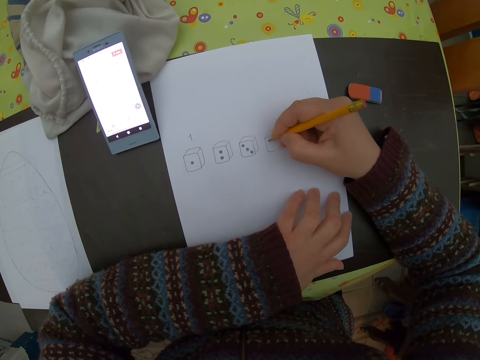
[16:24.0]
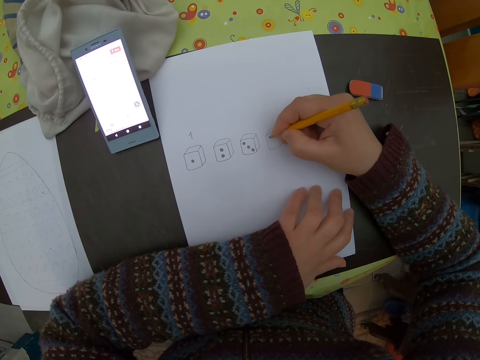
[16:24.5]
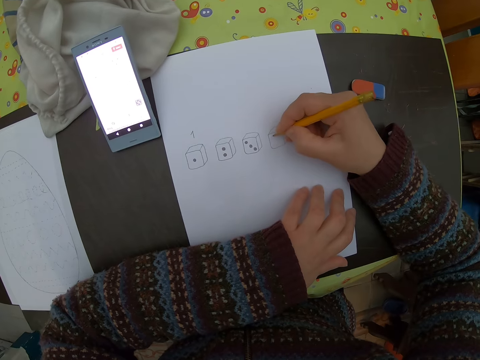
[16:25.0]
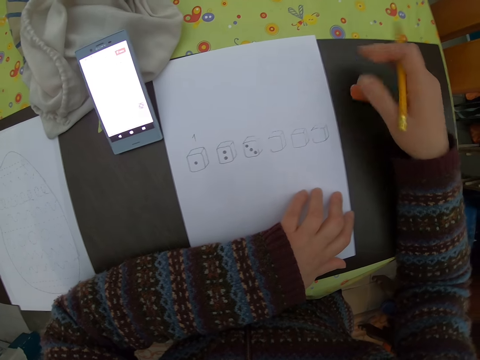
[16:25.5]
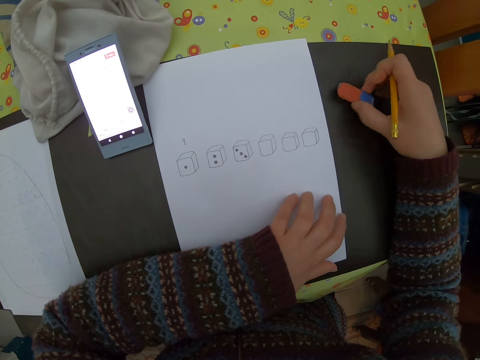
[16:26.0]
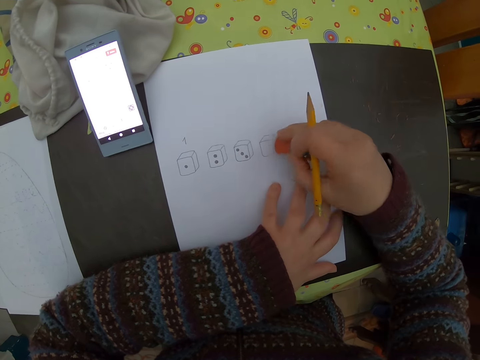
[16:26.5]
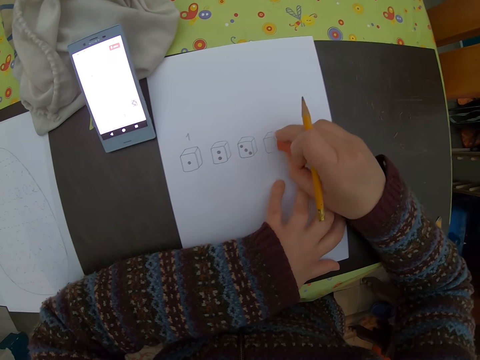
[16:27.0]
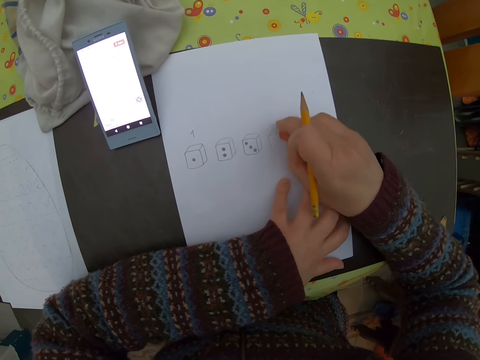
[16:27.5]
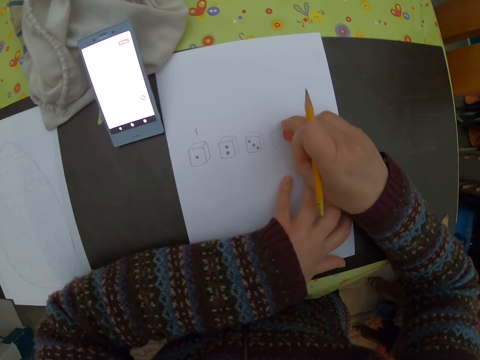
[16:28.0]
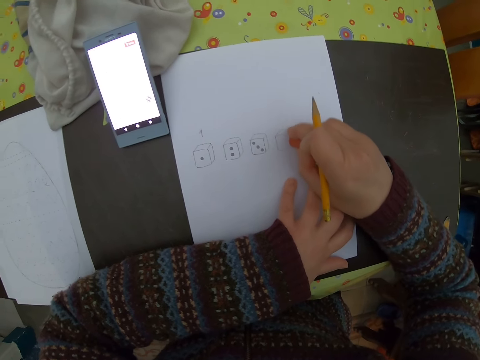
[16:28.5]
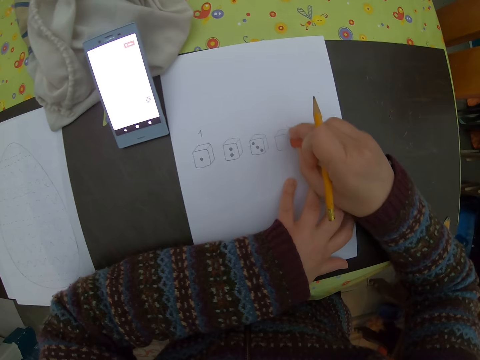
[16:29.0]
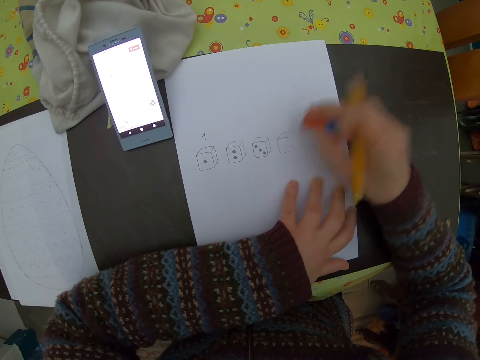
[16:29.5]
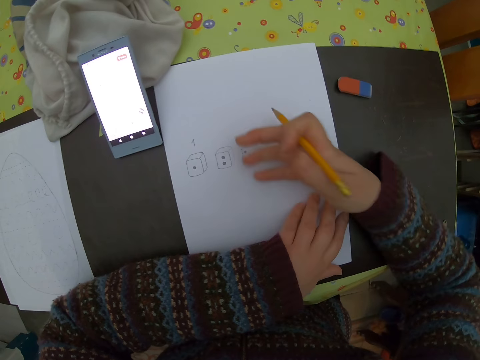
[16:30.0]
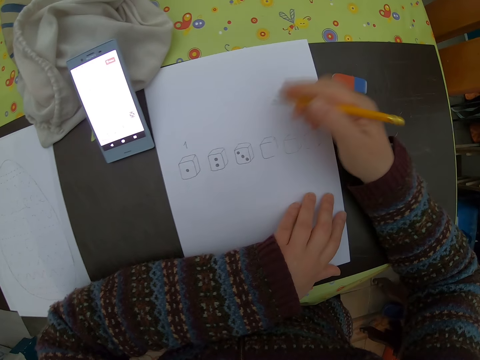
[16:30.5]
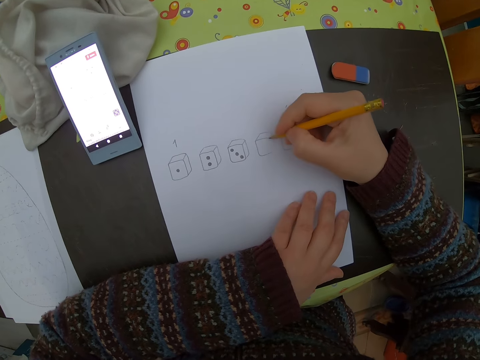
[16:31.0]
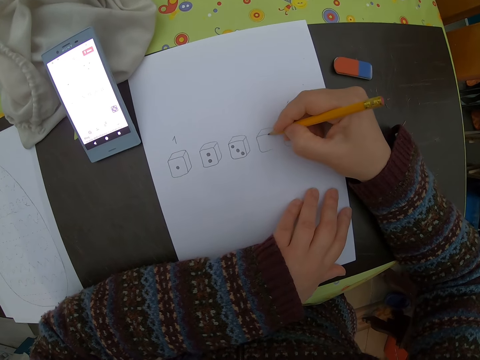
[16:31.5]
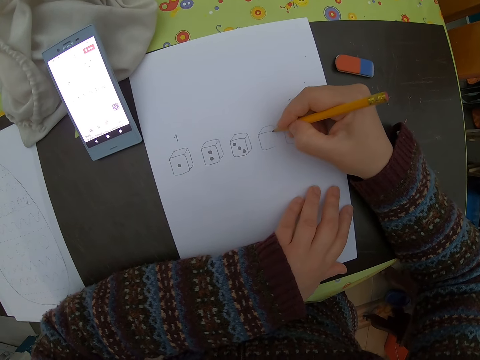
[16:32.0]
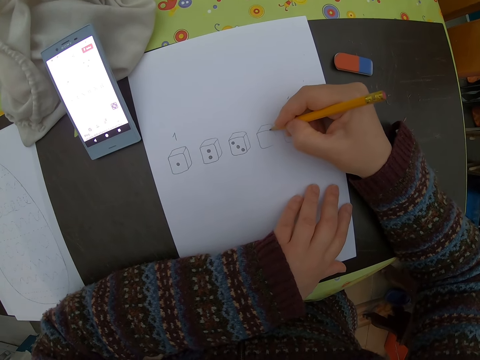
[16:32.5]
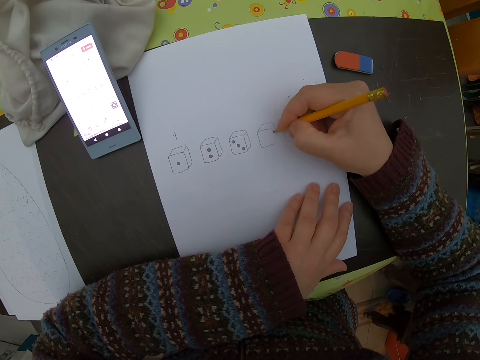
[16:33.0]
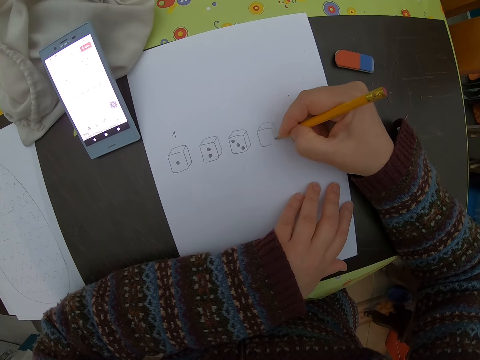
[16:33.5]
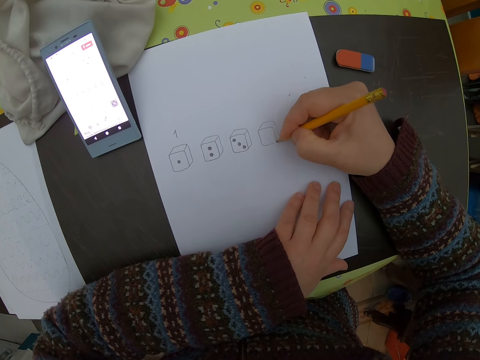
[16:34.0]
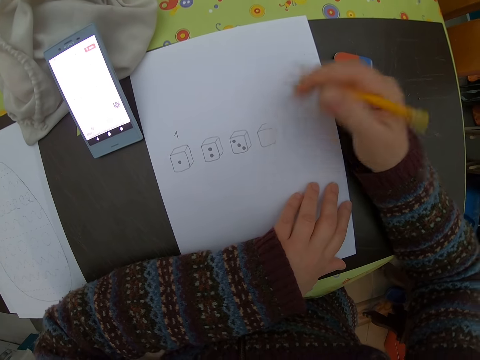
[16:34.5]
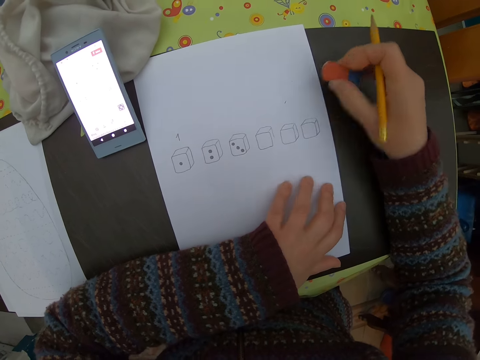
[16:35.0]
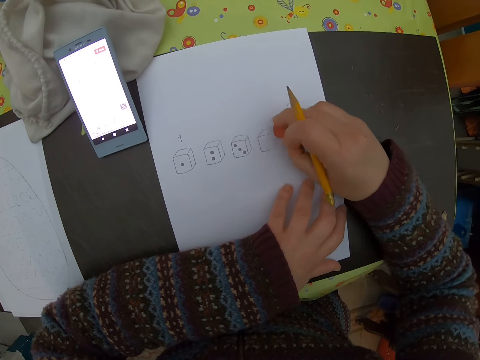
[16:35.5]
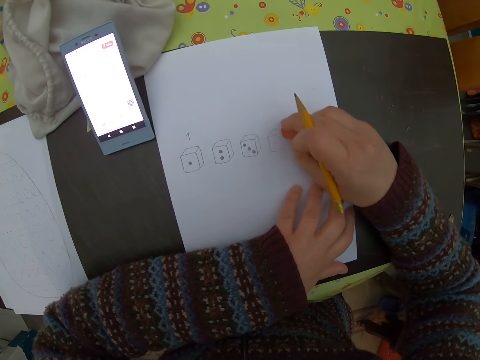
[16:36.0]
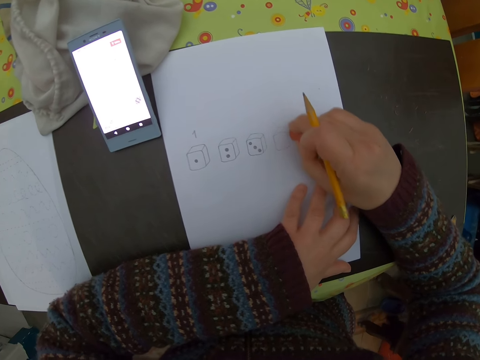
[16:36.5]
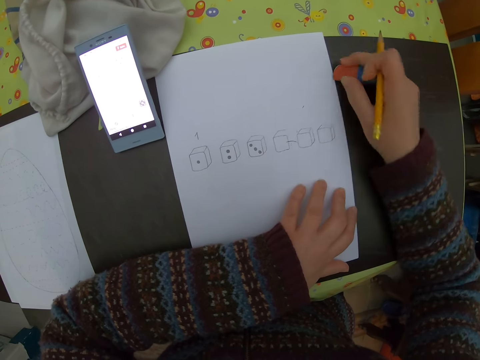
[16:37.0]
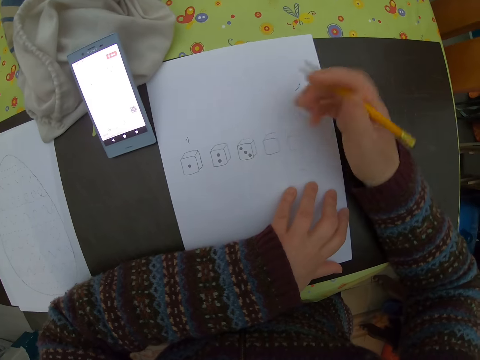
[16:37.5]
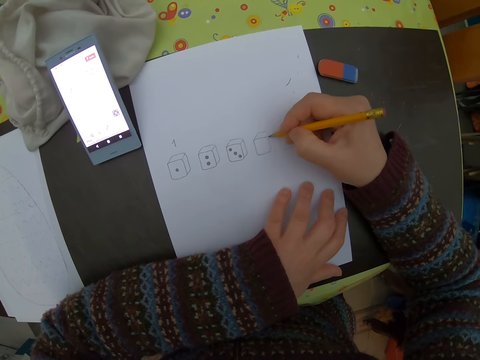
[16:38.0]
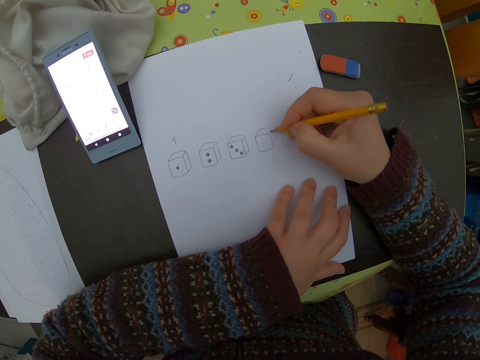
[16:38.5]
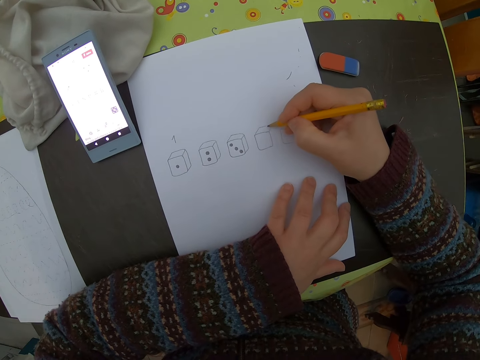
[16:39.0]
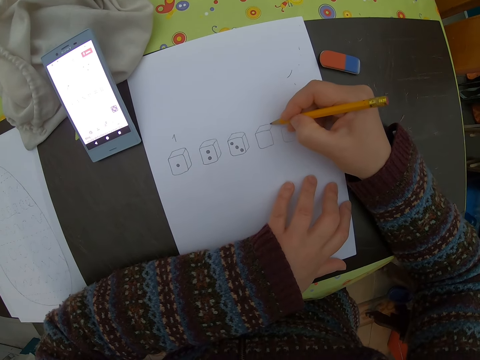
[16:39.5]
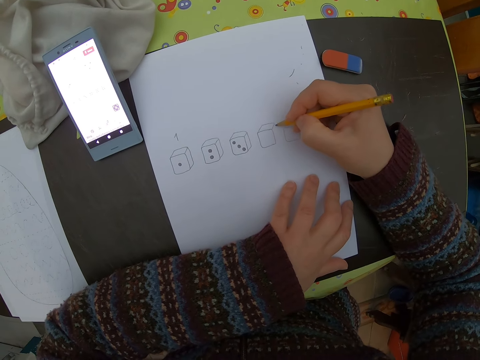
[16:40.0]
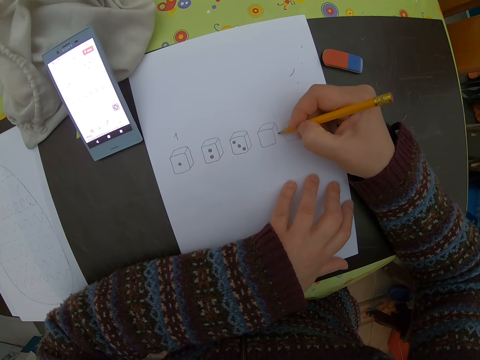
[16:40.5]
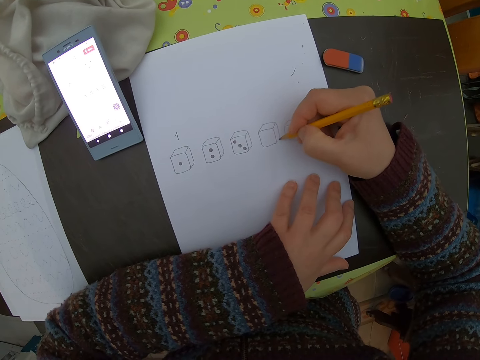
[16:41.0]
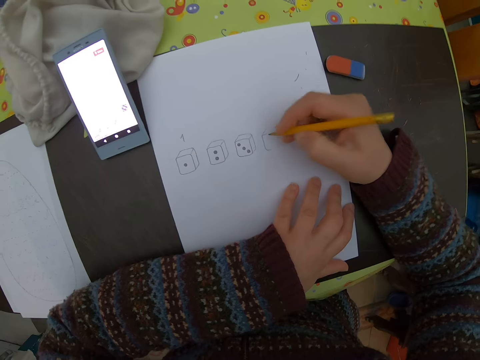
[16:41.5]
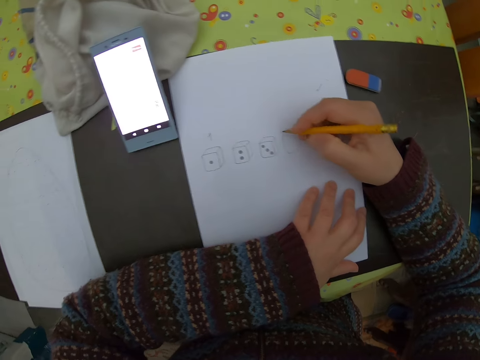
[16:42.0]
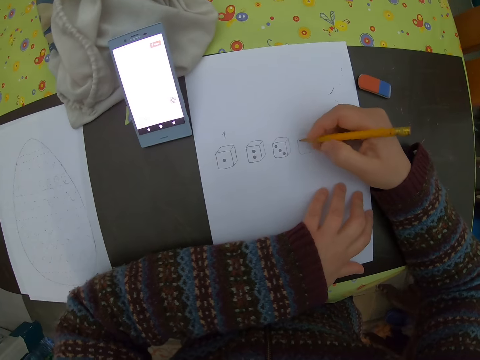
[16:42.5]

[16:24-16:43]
The camera wearer picks up an eraser on the table with his right hand. He cleans a diagram on the table with the eraser in his right hand. He drops the eraser back on the table with his right hand. He wipes the paper. He draws on the paper on the table with a pencil in his right hand. He picks up the eraser on the table with his right hand. He cleans the diagram on the table with the eraser in his right hand. He drops the eraser back on the table with his right hand. He wipes the paper. He draws on the paper on the table with the pencil in his right hand.

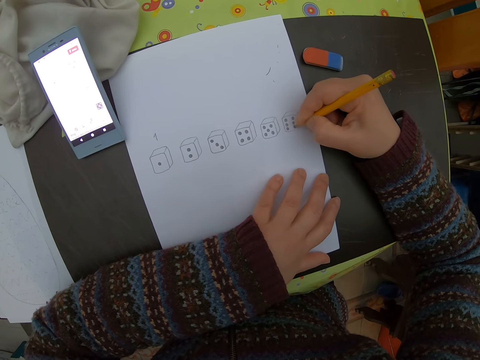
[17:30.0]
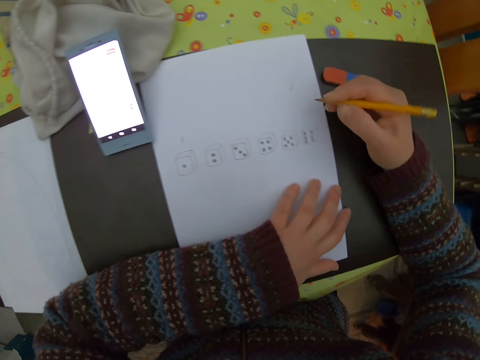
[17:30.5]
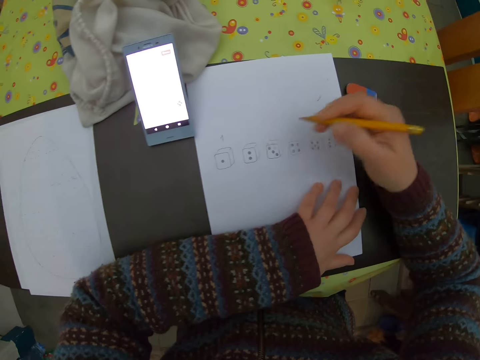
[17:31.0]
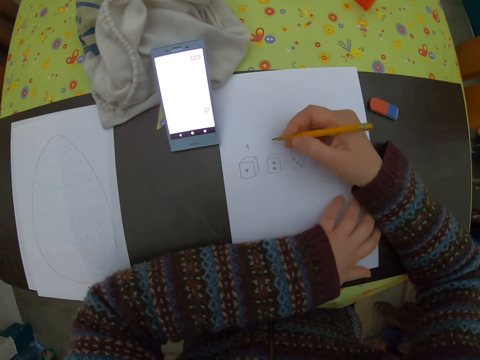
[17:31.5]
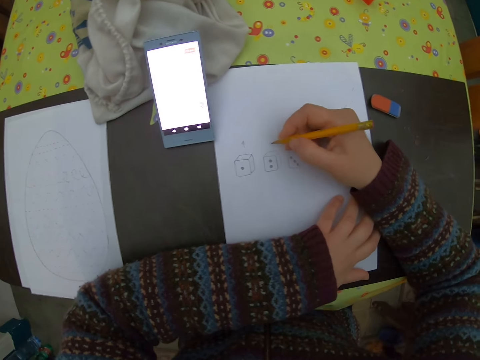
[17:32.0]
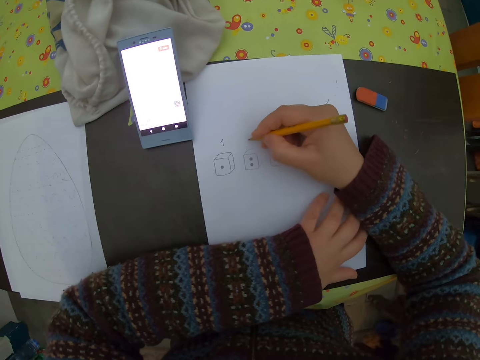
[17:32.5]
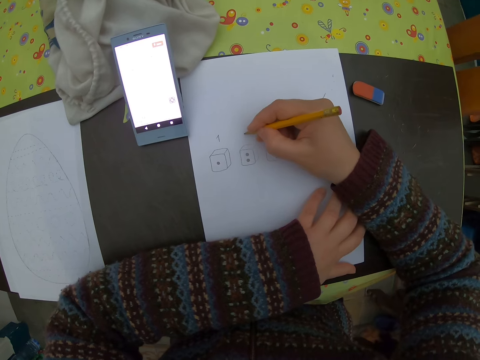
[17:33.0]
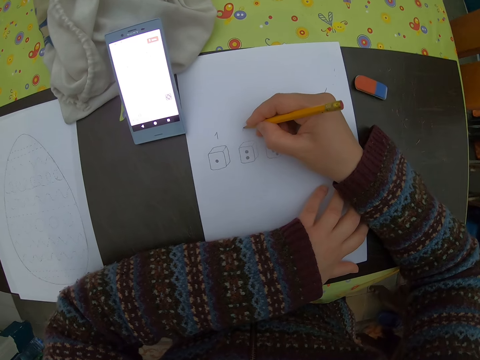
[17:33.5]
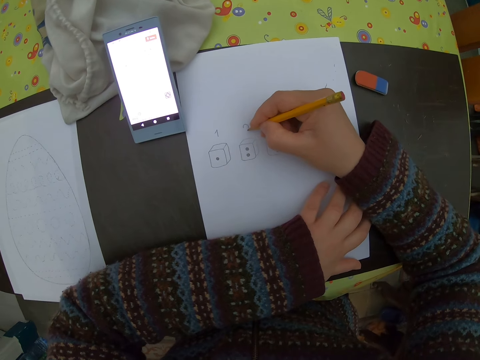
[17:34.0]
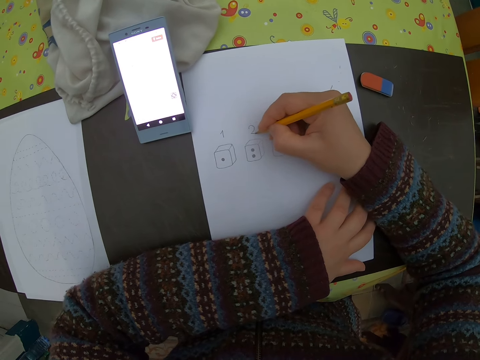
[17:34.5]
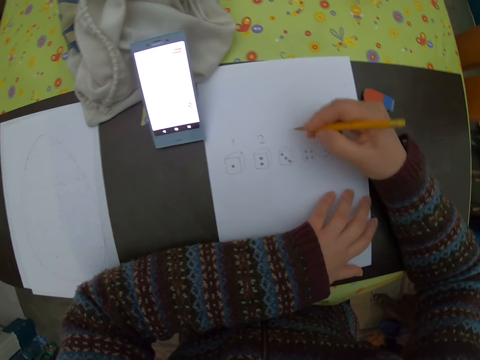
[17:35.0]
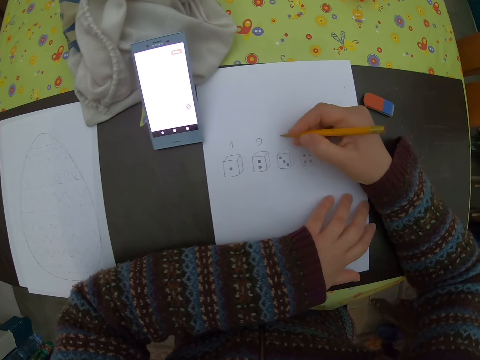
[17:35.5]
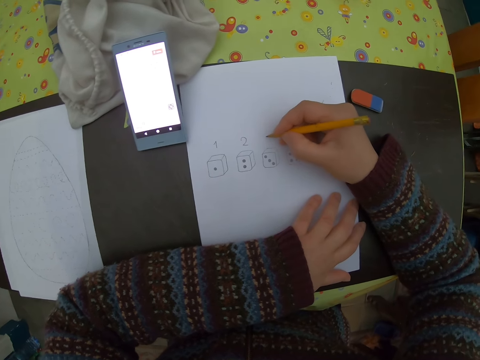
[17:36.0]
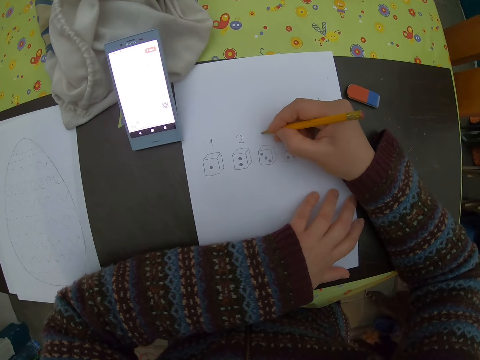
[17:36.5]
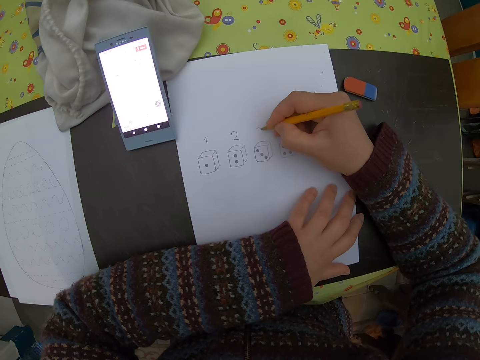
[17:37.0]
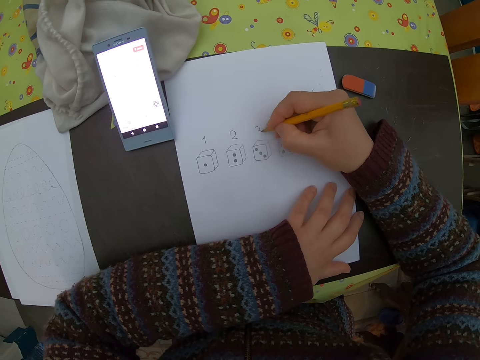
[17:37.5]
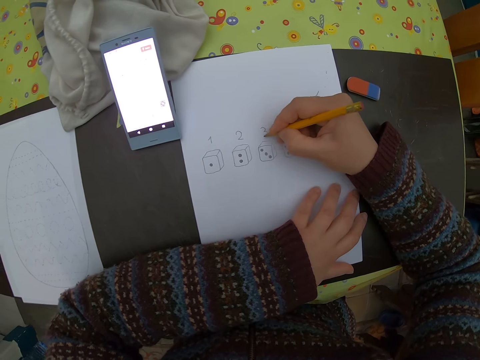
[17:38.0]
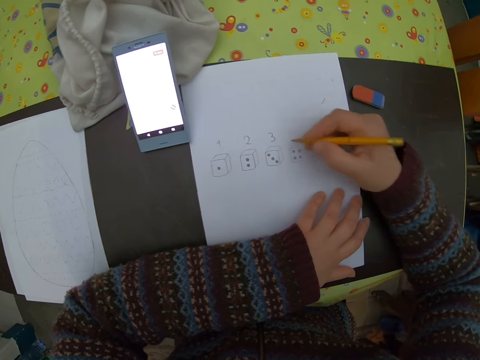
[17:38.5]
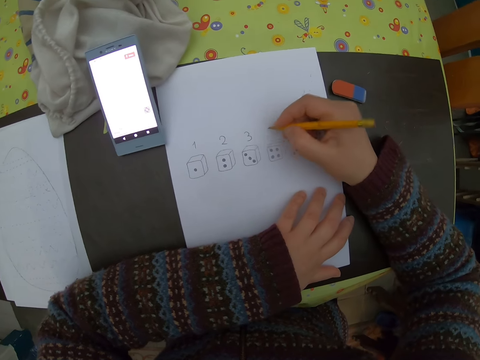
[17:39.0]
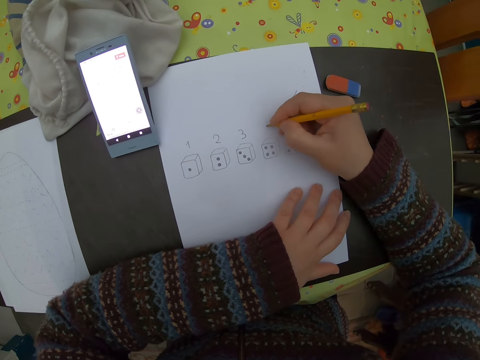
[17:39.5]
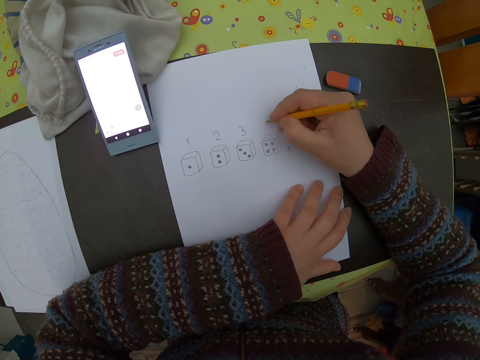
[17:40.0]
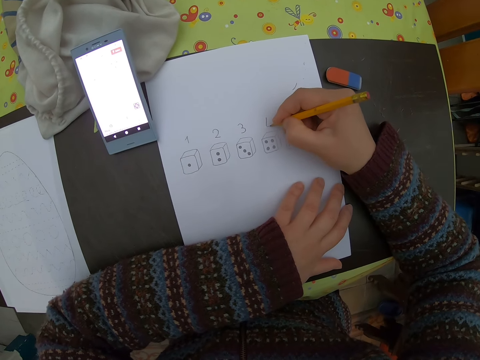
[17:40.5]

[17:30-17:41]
The camera wearer writes on the paper.
